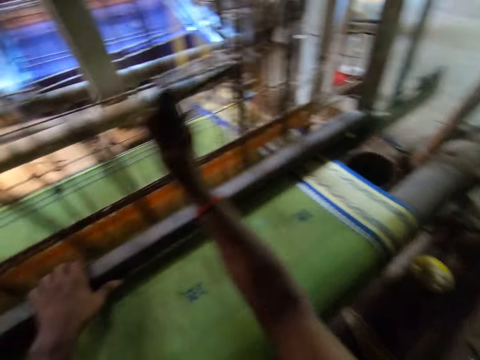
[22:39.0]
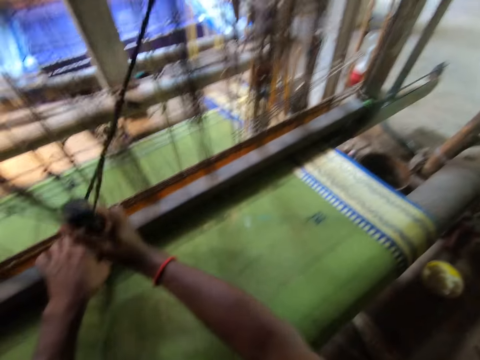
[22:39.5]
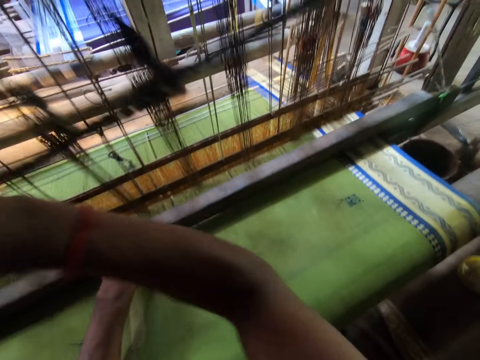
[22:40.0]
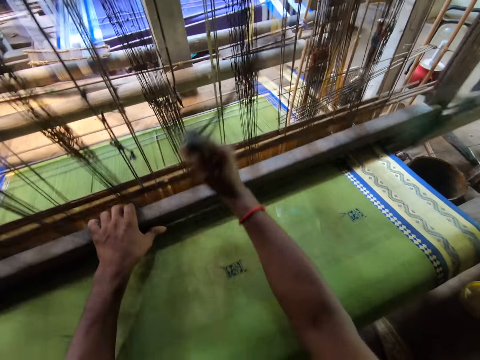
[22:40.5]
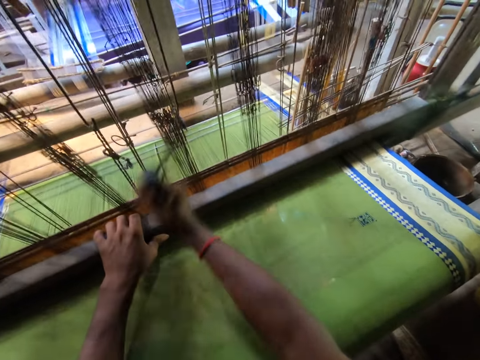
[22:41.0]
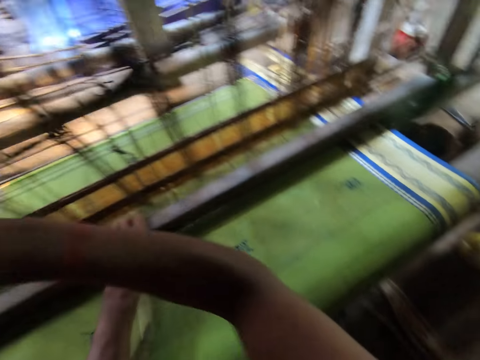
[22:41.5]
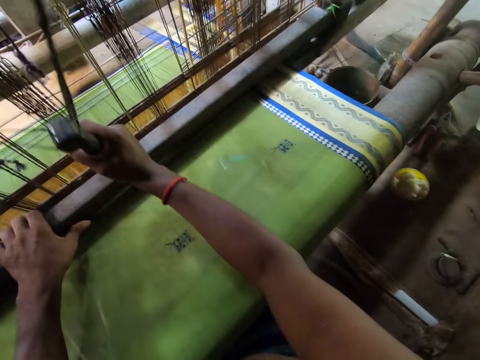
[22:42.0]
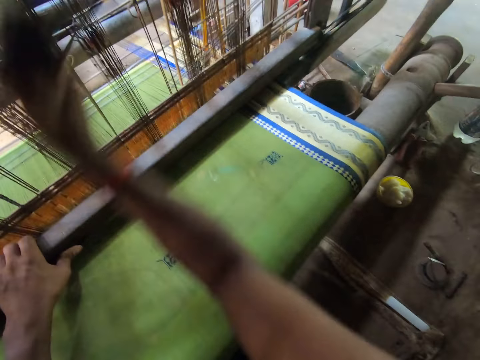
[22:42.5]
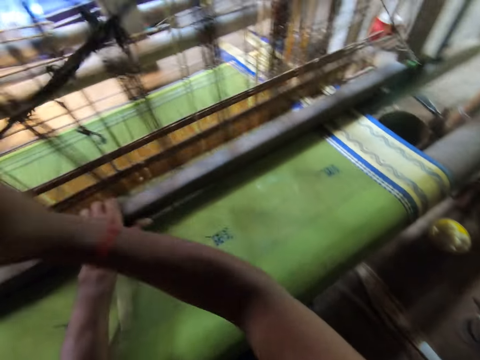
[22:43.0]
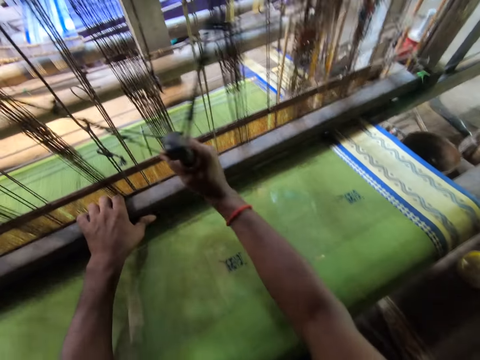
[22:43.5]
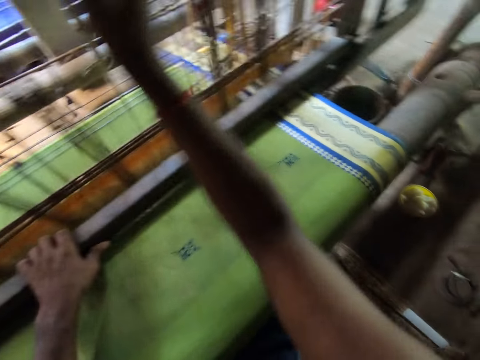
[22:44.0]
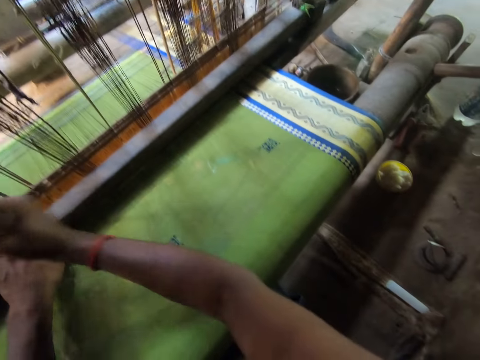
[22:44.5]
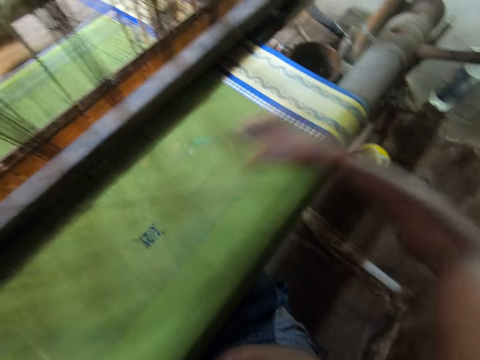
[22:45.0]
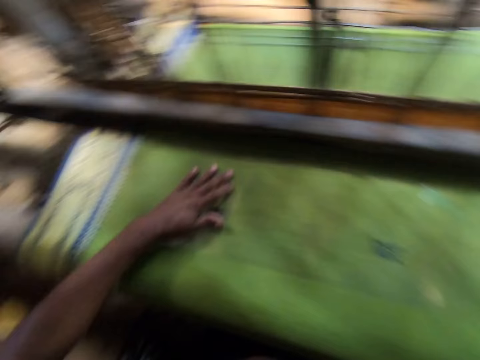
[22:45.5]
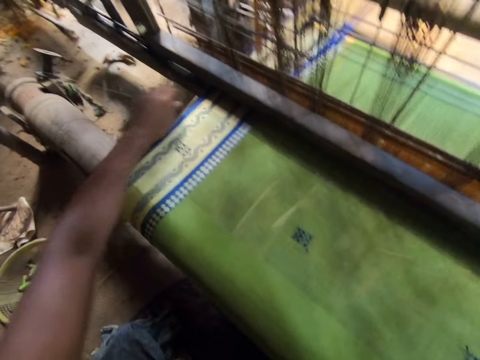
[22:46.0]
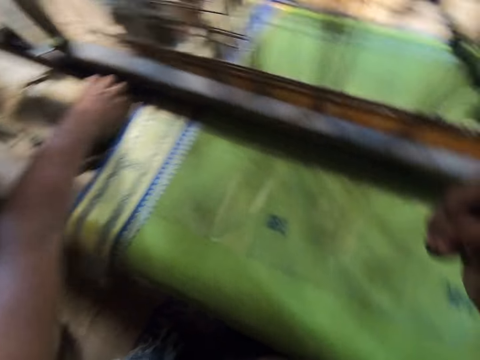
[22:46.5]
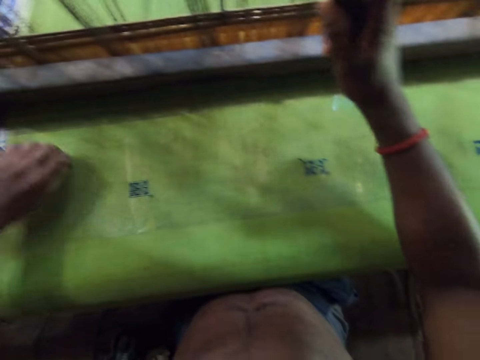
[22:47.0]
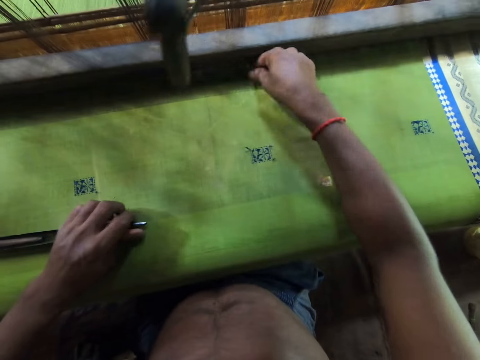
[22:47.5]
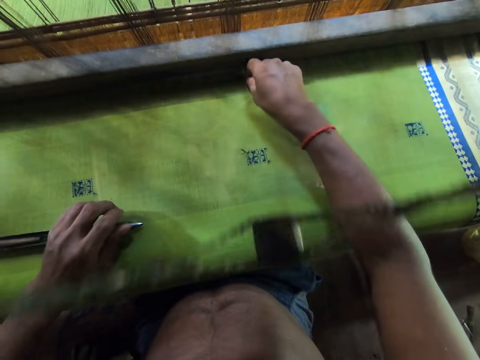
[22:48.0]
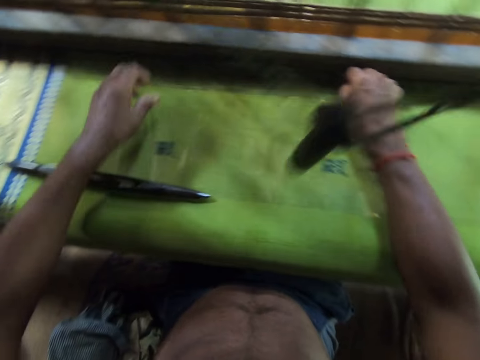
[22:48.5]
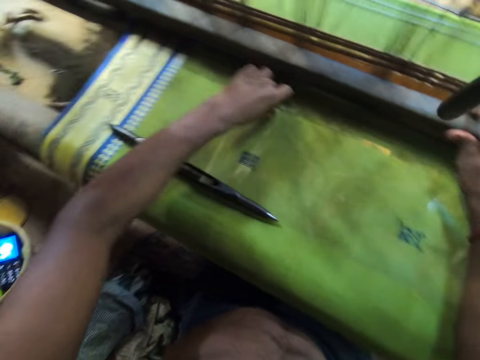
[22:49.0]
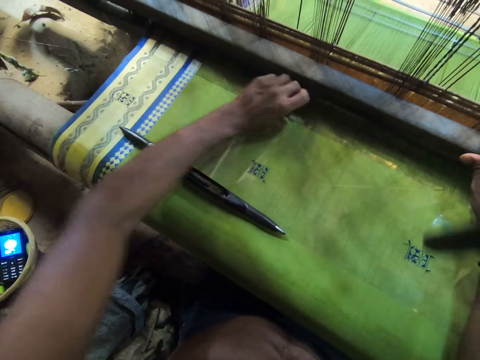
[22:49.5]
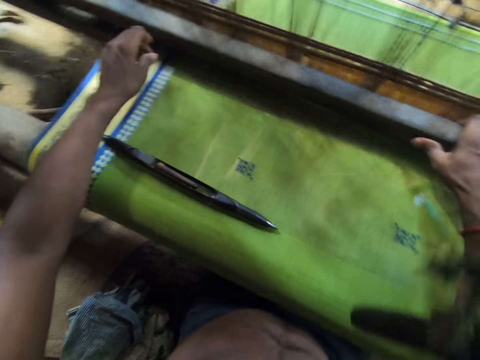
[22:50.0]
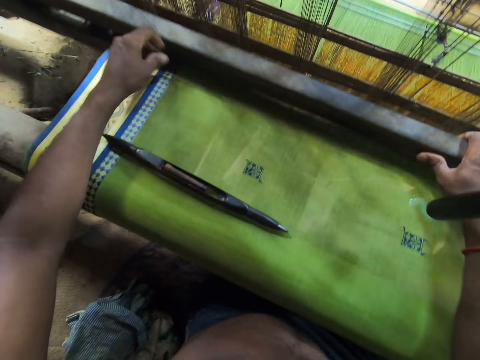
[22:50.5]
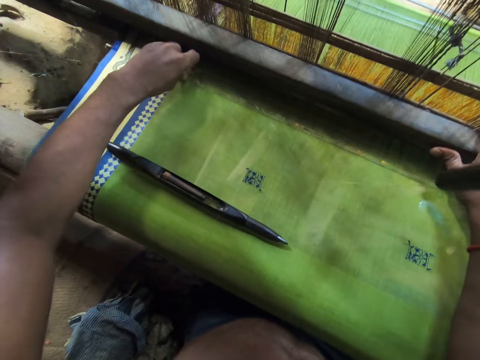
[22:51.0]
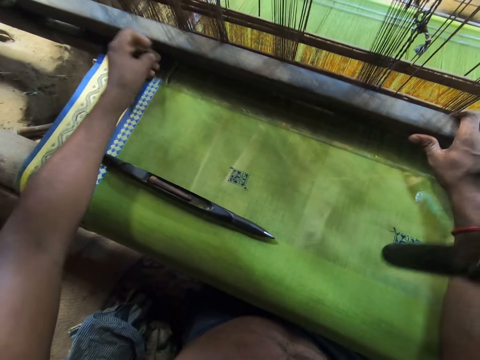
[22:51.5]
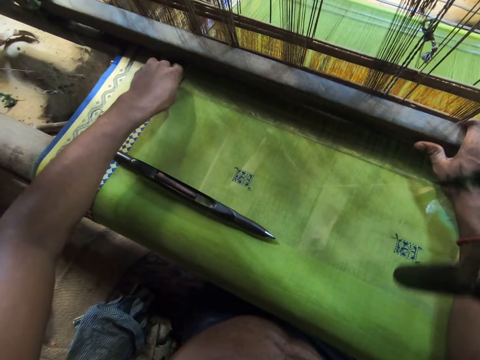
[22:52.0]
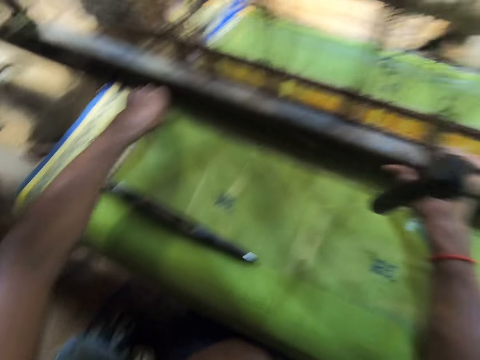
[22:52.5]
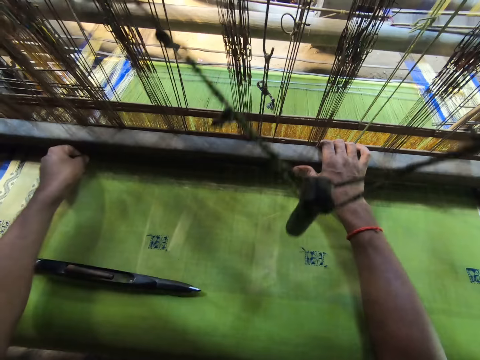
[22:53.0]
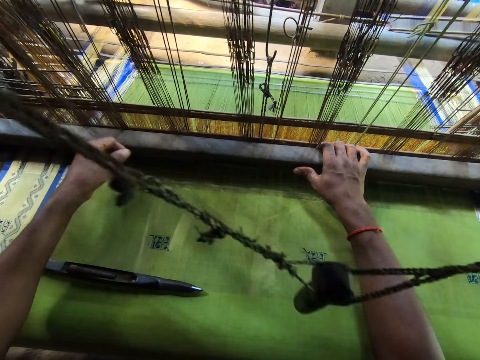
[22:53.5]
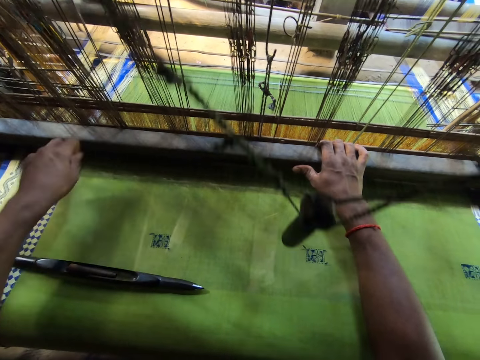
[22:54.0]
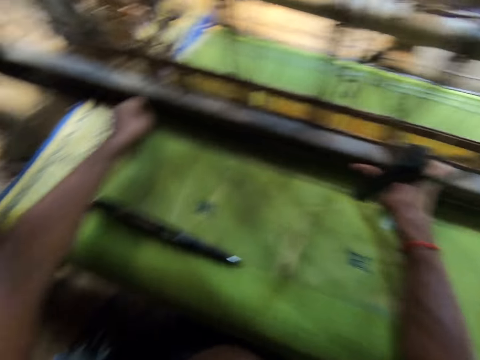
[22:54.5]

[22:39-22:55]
The camera wearer pulls a loom shuttle from the loom machine with his left hand. He releases the pull cord on the loom machine with his right hand. He drops the loom shuttle on the cloth with his left hand. He pulls thread from the cloth on the loom machine with his right hand. He pulls thread from the cloth on the loom machine with both hands. He moves the batten on the loom machine with his right hand. He adjusts the loom on the fabric. He pulls thread from the loom machine with his left hand.

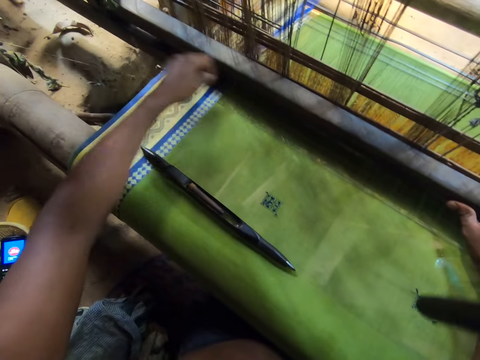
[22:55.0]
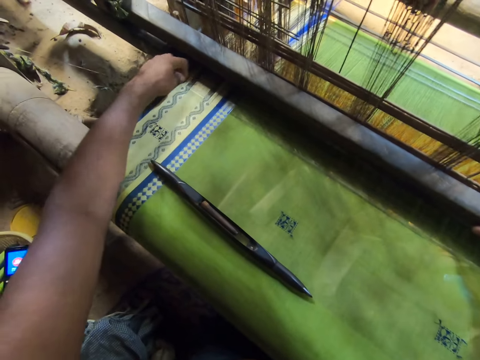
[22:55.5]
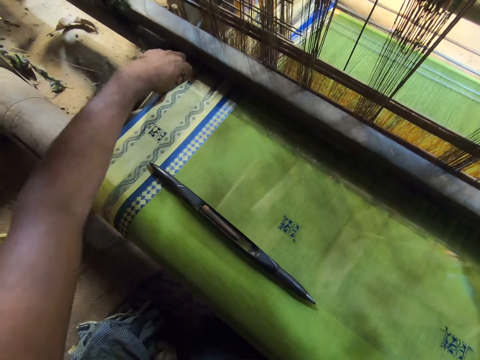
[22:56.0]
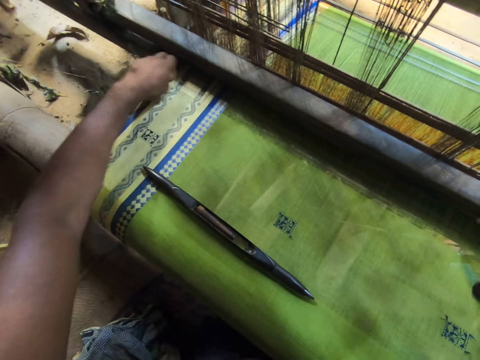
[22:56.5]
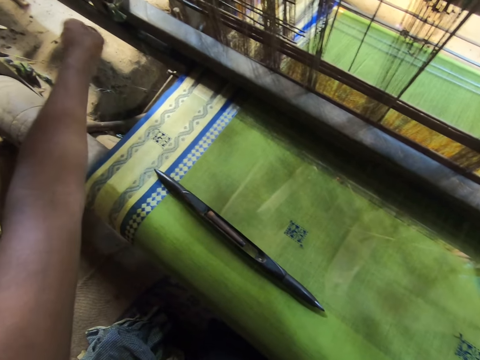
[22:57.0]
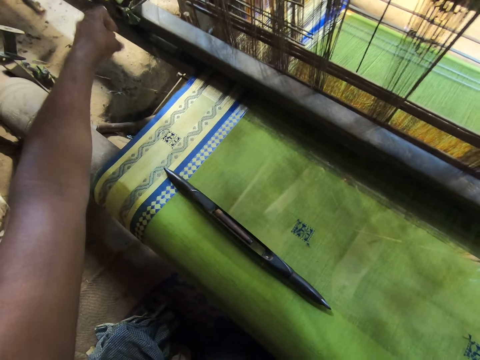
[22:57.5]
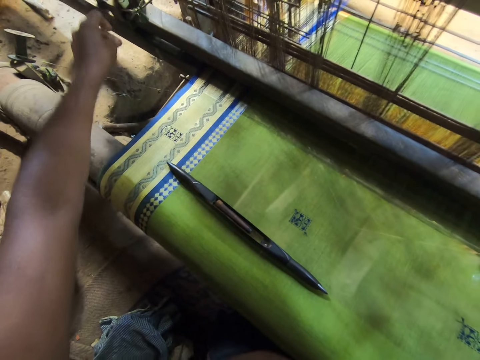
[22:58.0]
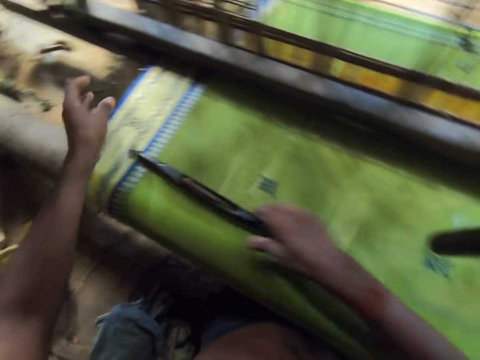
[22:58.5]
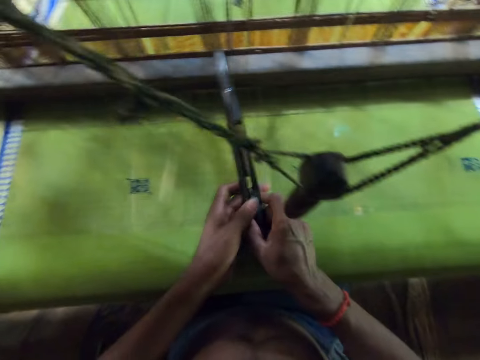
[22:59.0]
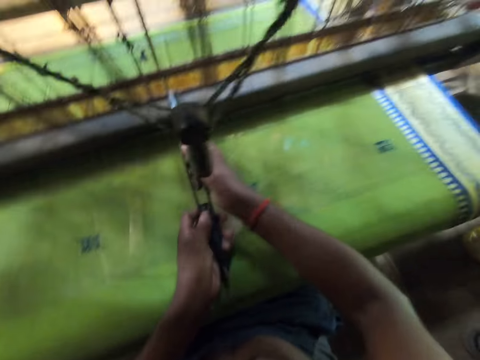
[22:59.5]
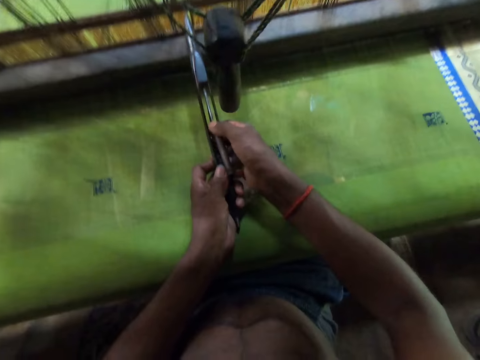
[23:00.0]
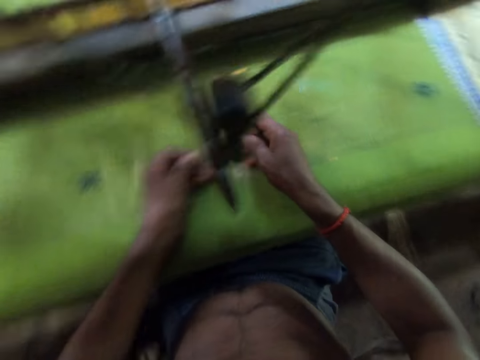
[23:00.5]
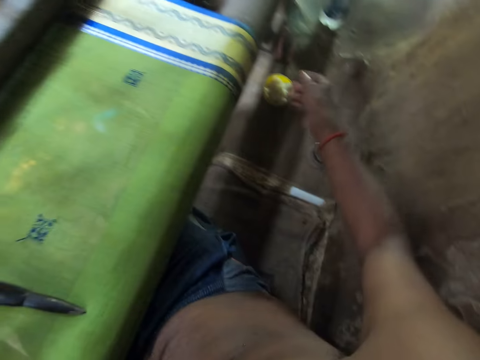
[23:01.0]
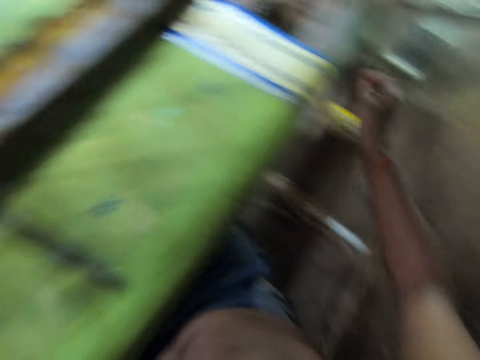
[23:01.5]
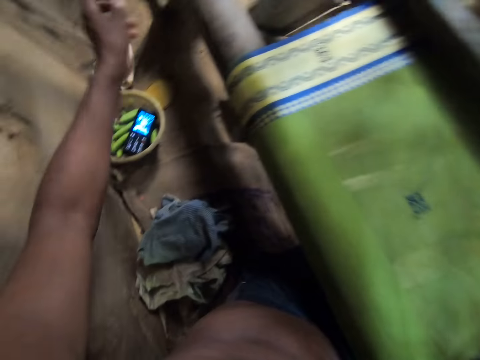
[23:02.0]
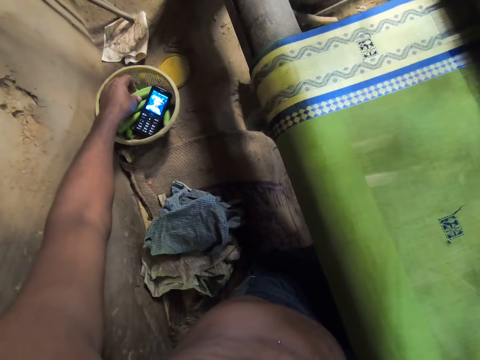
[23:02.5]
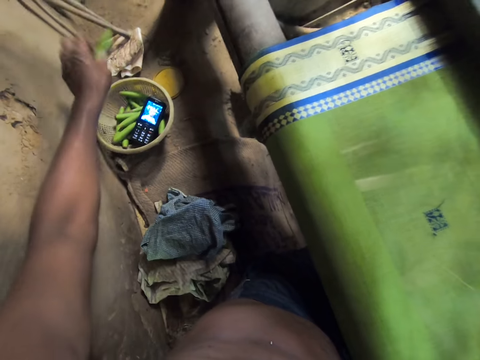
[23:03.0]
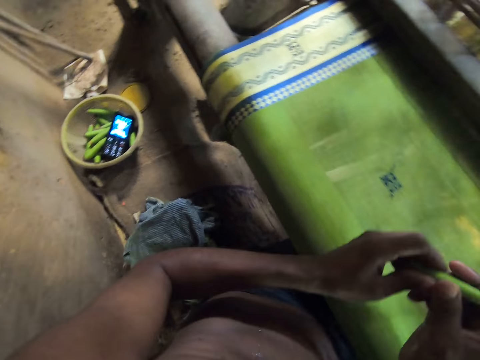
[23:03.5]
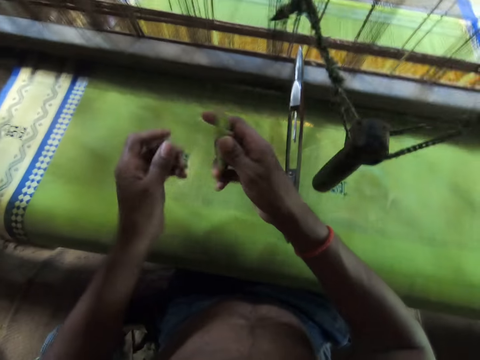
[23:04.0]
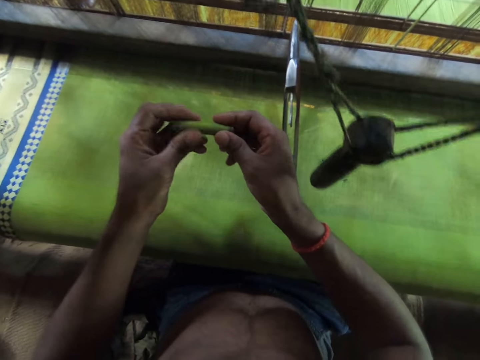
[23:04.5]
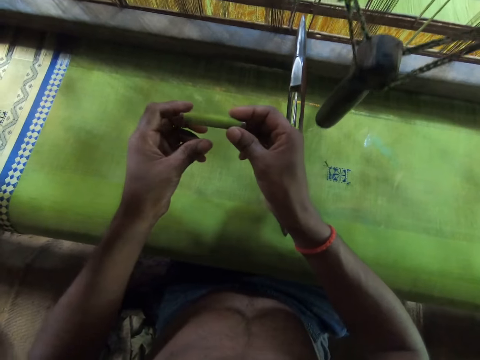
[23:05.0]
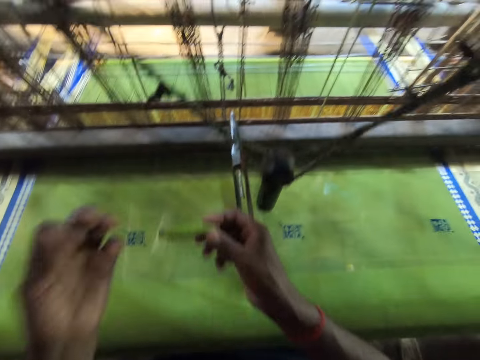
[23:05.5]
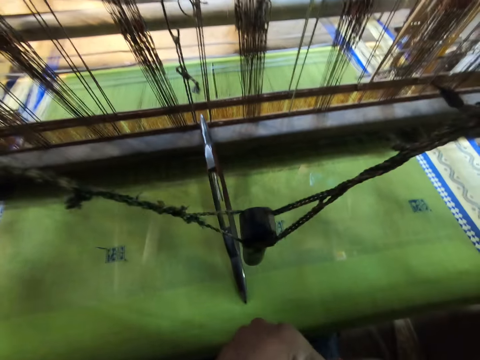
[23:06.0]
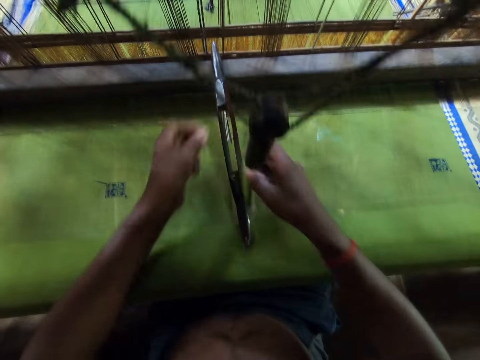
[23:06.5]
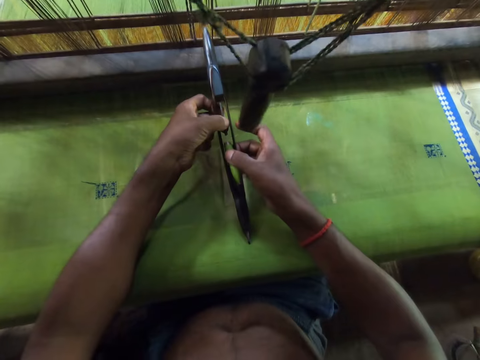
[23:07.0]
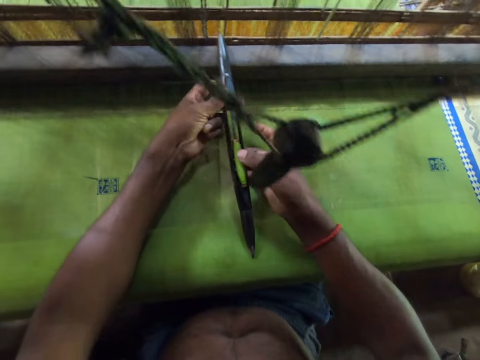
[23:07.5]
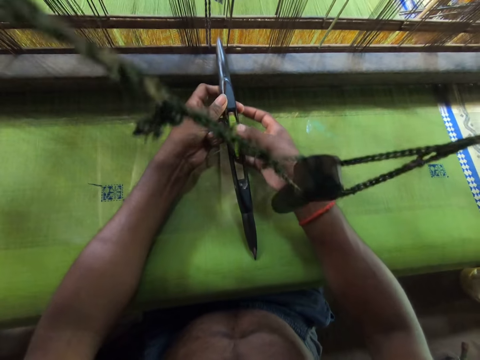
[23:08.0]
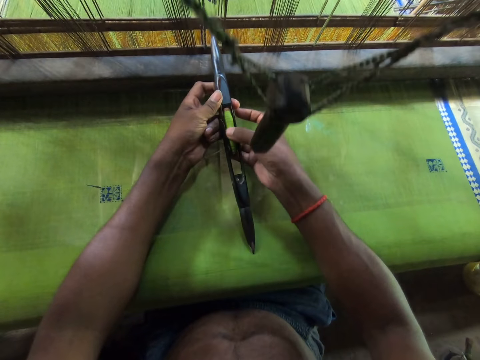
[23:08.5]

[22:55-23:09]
The camera wearer drops the thread on the ground with his left hand. He picks the loom shuttle from the cloth with his right hand. He passes the loom shuttle from his right hand to his left hand. He removes a thread holder from the loom shuttle with his right hand. He drops the loom shuttle on the cloth with his left hand. He drops the thread holder on the ground with his right hand. He picks a thread from a container on the ground with his left hand. He passes the thread from his left hand to his right hand. He pulls the thread with his left hand. He looks at the thread. He cuts the thread in both hands with his mouth. He inserts the thread in the loom shuttle with both hands.
